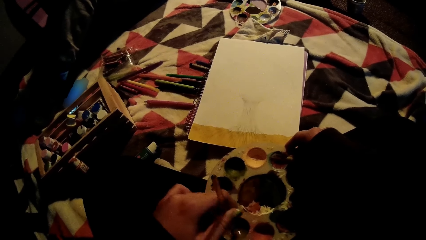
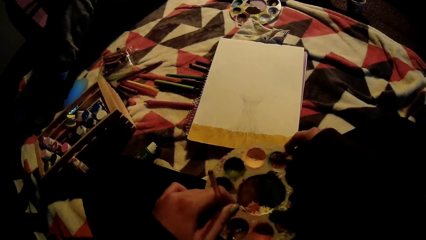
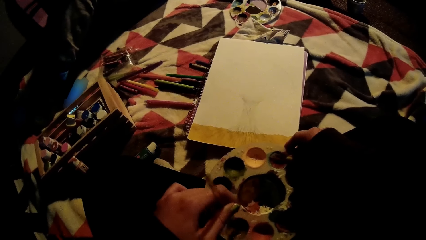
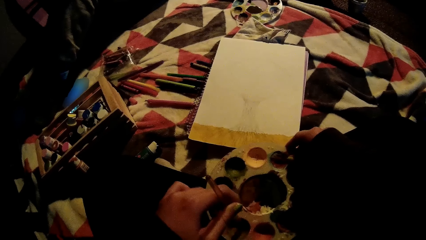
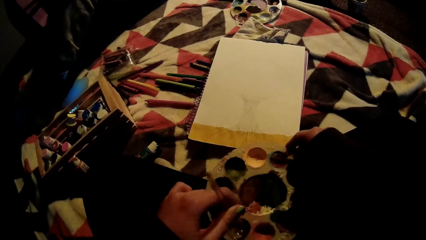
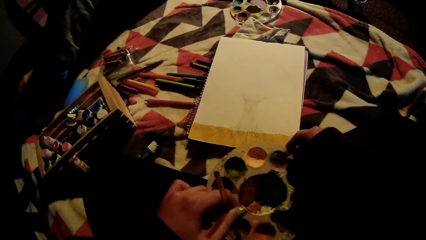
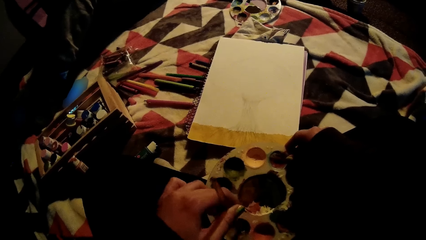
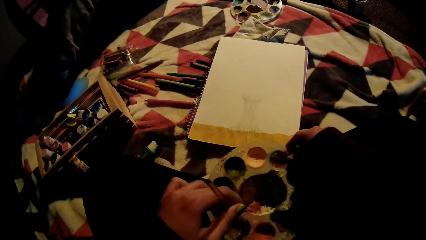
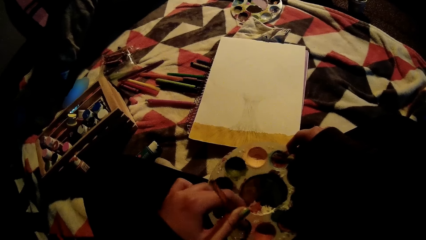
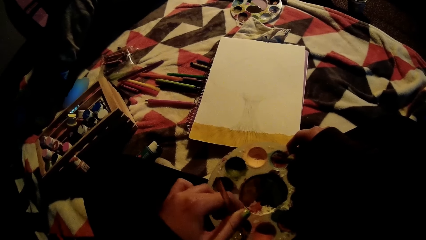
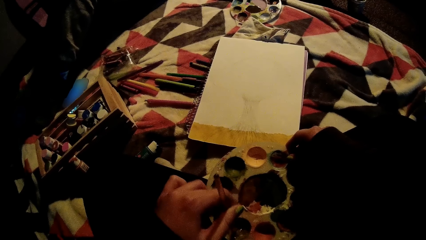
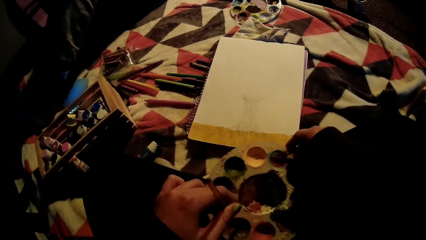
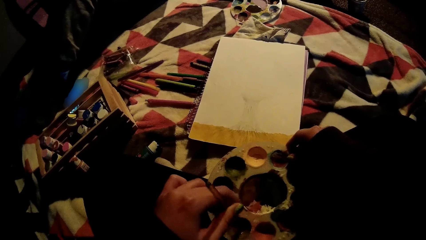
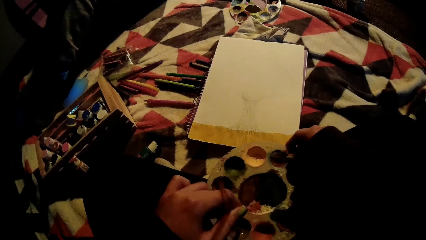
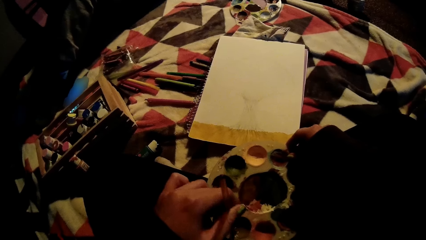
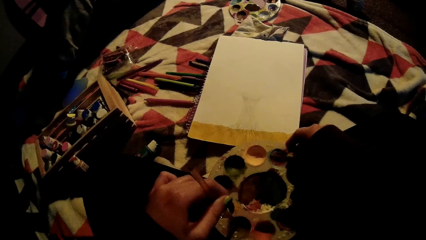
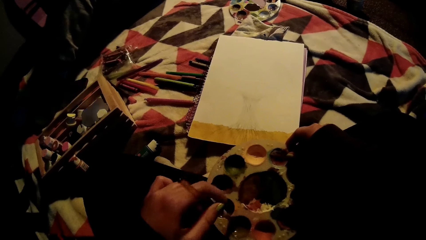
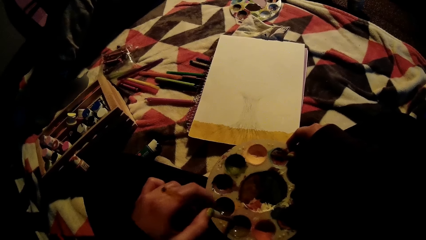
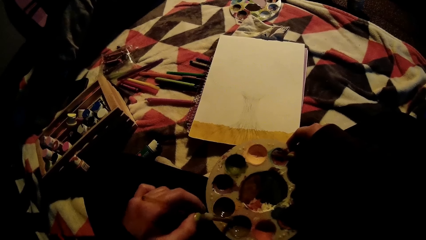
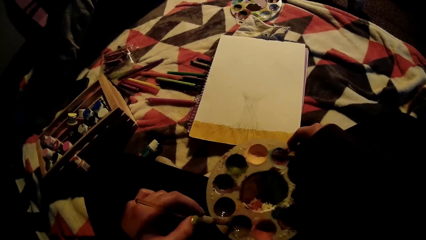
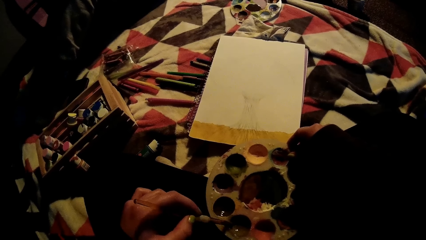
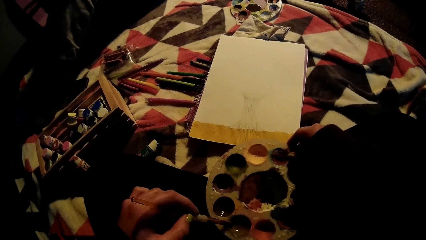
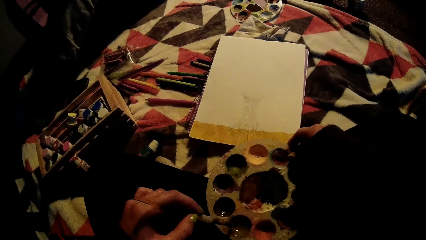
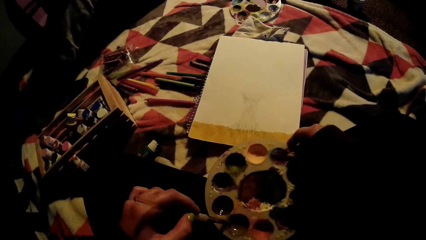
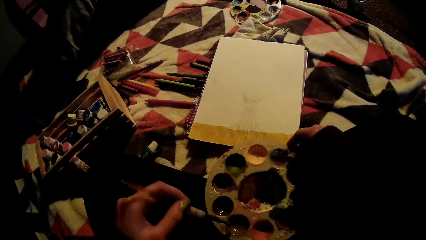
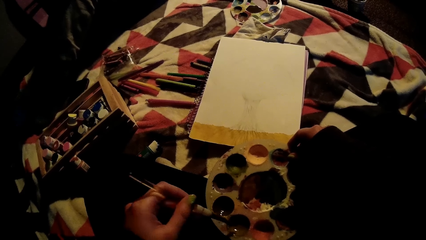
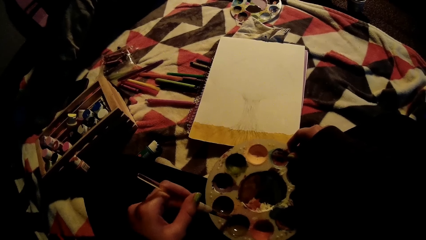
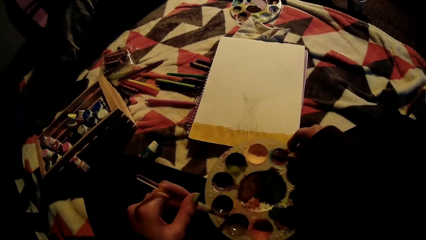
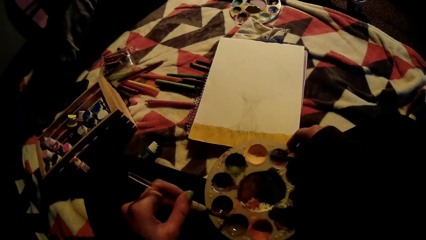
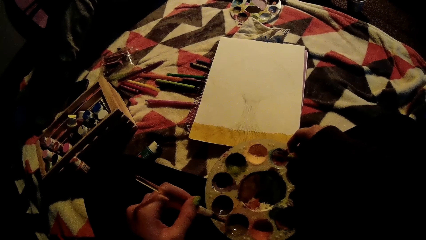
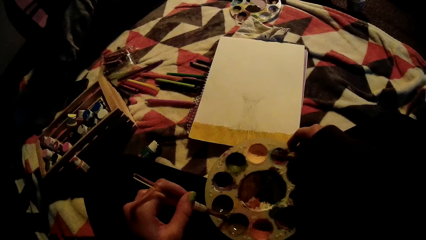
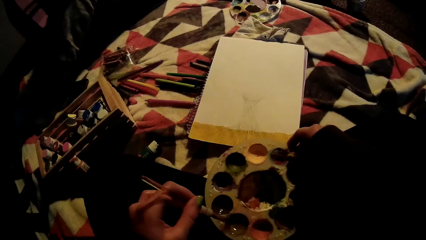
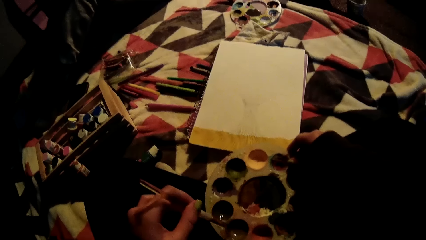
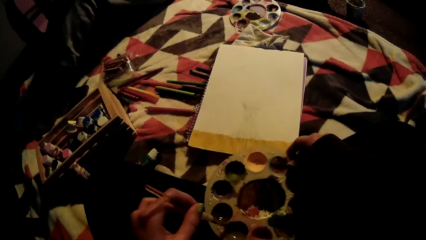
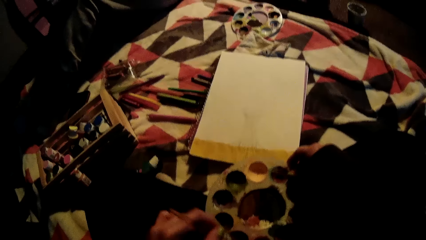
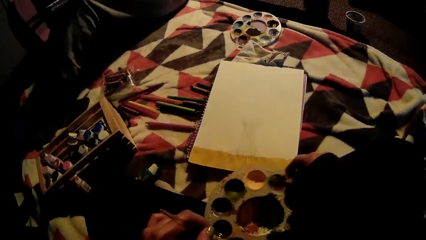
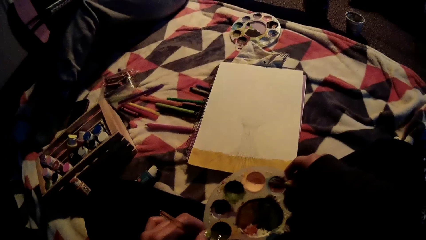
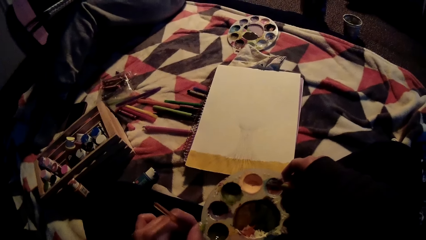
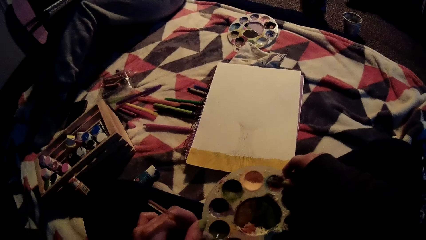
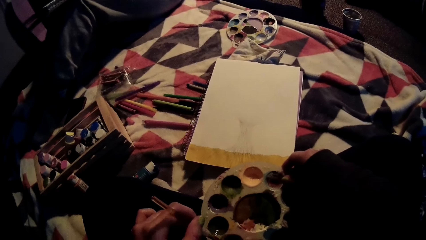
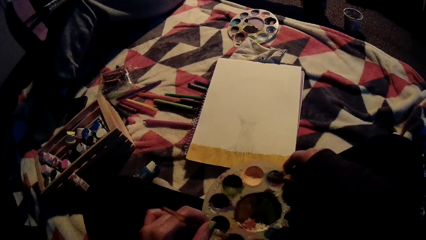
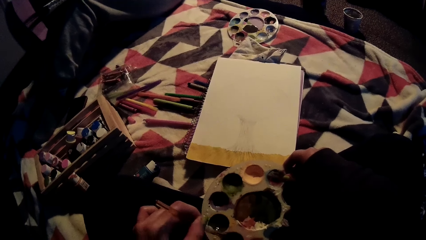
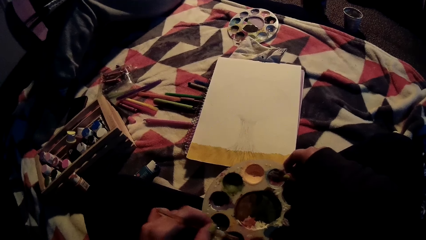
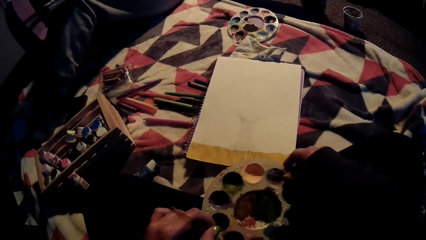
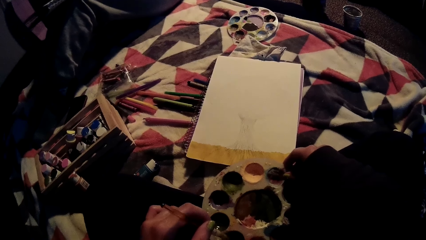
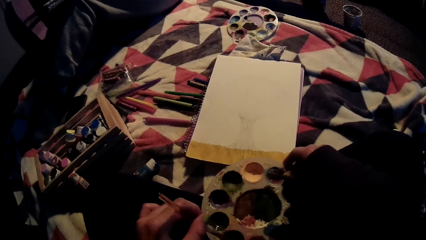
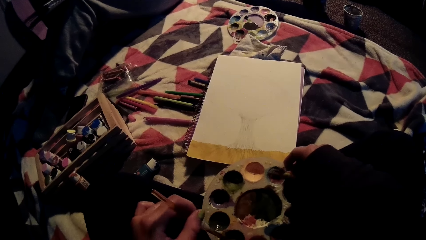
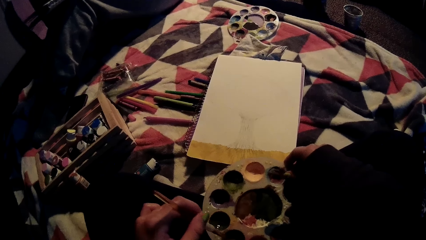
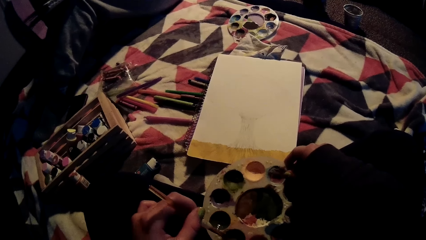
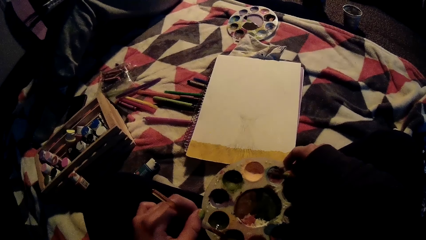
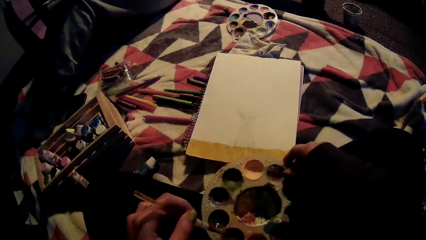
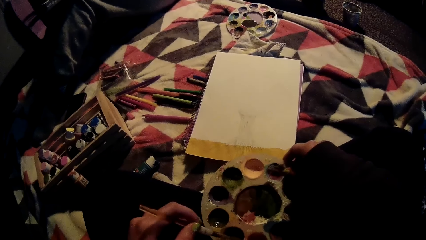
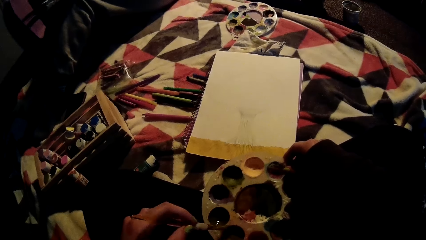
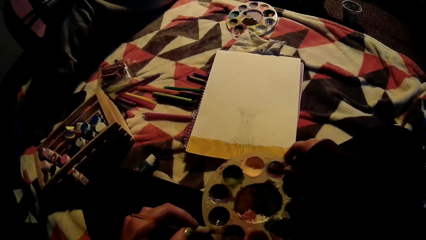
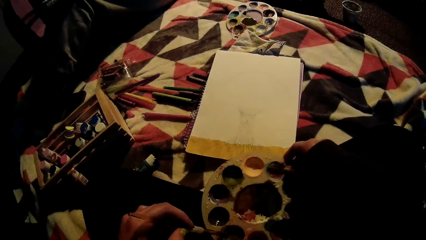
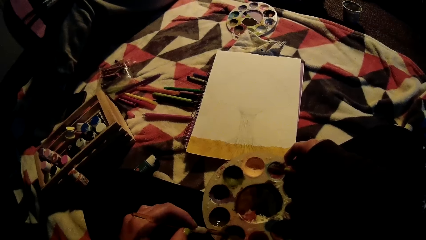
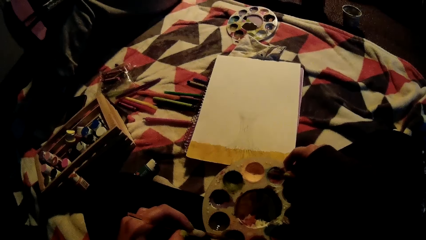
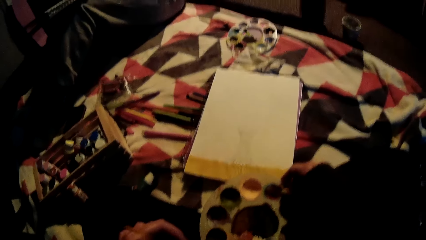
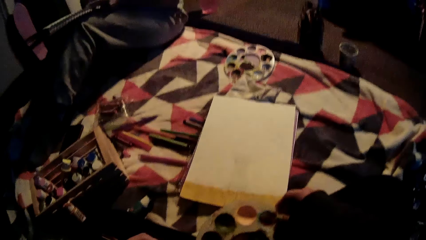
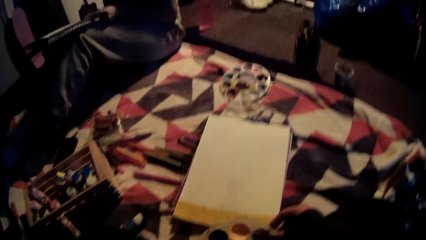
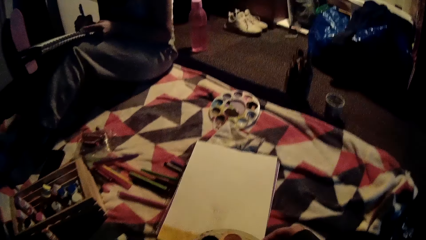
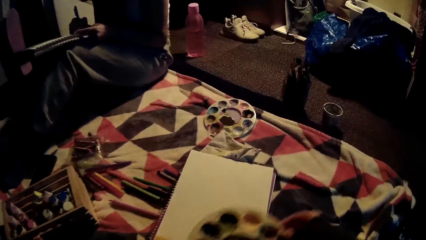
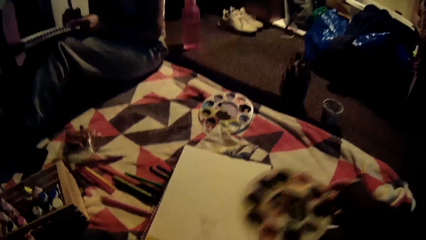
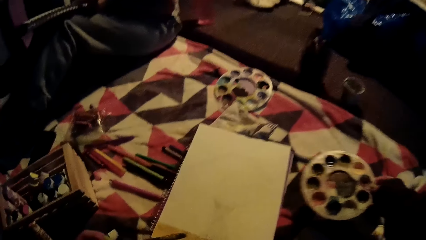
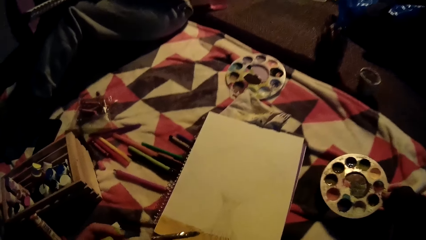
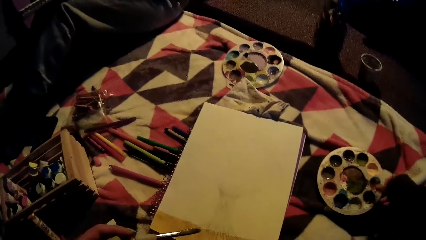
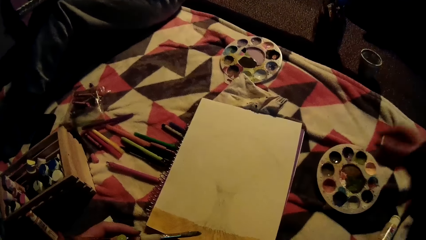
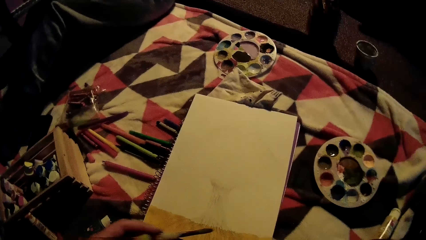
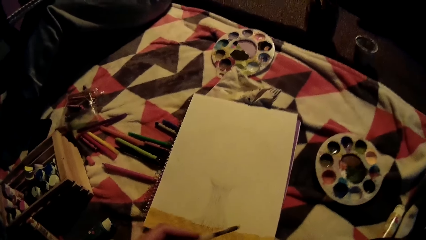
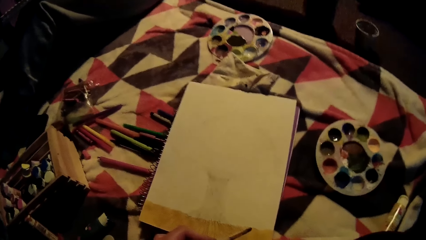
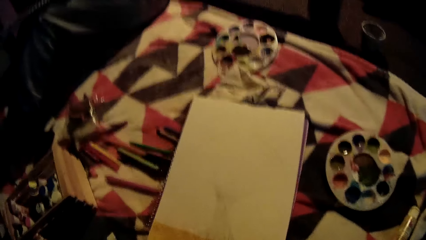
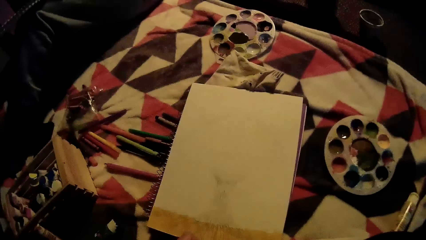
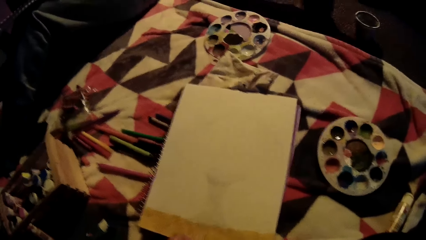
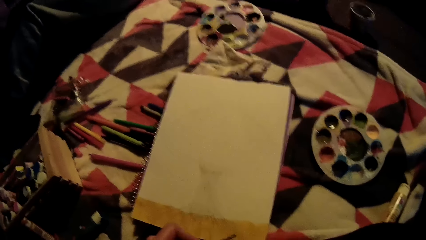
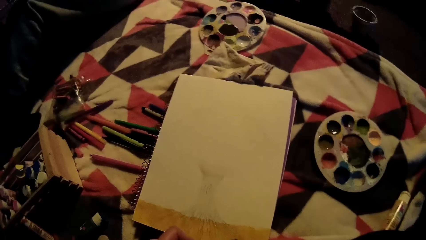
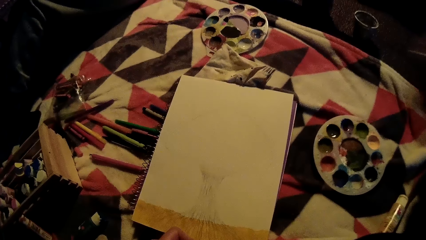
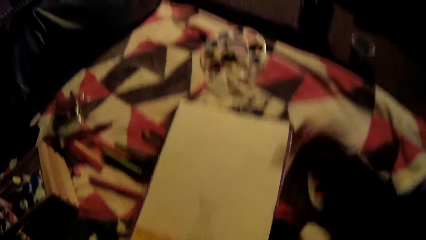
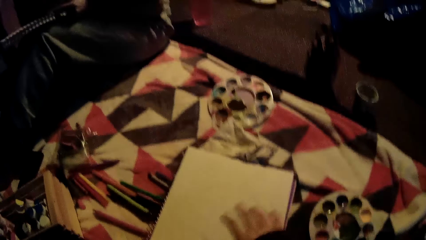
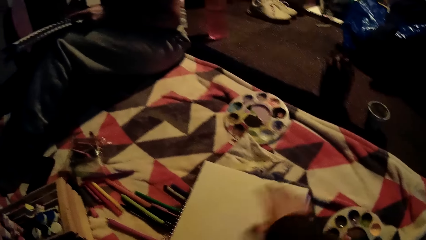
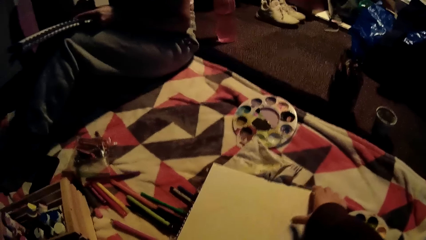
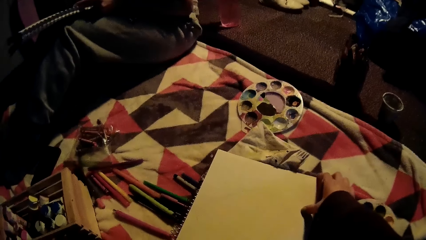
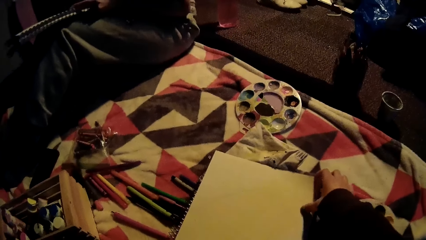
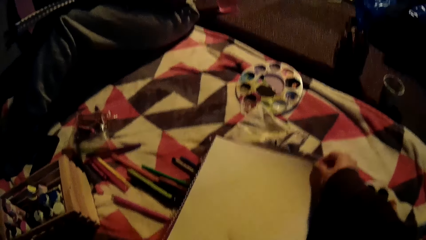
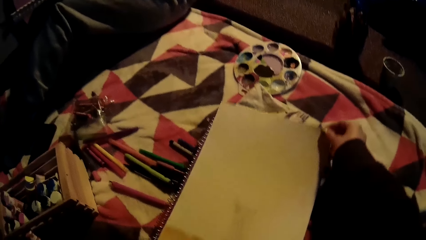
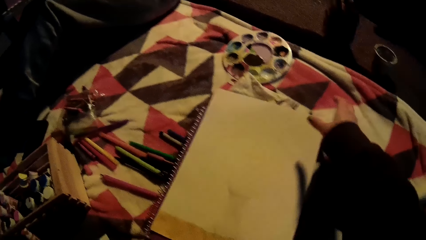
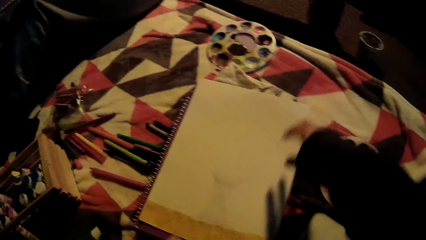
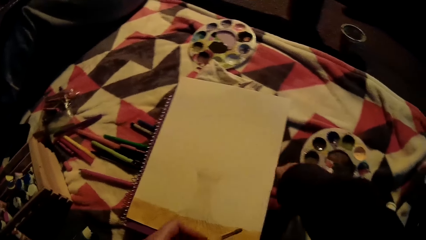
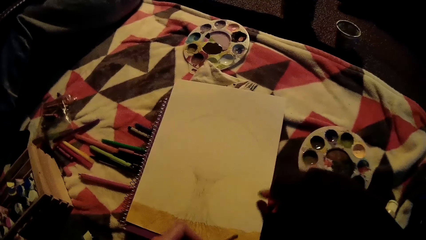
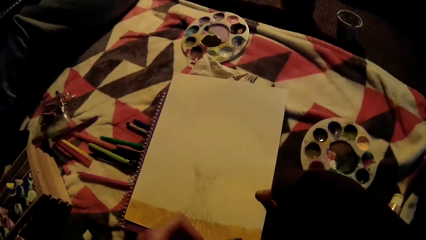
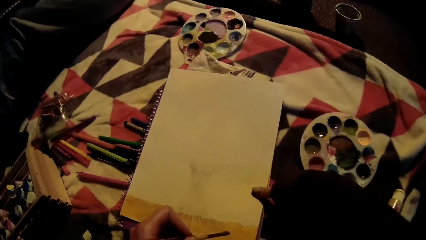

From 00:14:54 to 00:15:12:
The camera wearer carries the paint palette from her lap on the bed with her right hand. She drops the paint palette on the bed with her left hand. She adjusts a drawing book on the bed with her right hand, and pushes the book.
